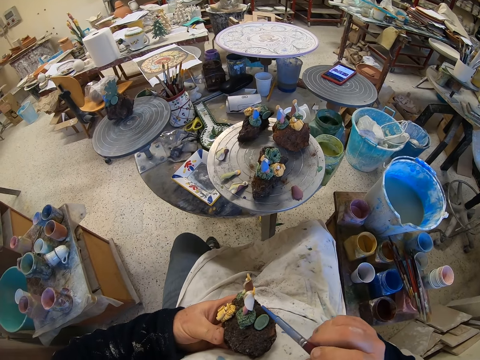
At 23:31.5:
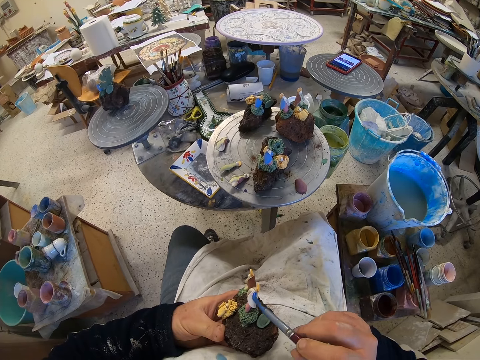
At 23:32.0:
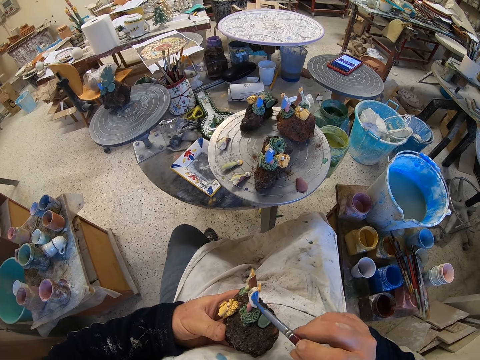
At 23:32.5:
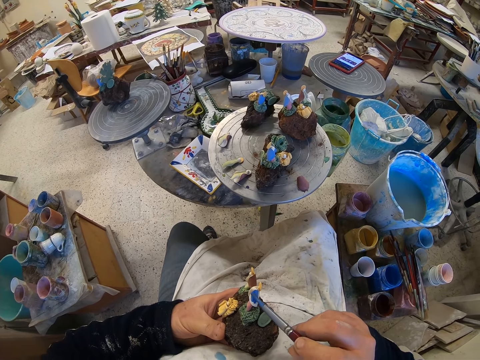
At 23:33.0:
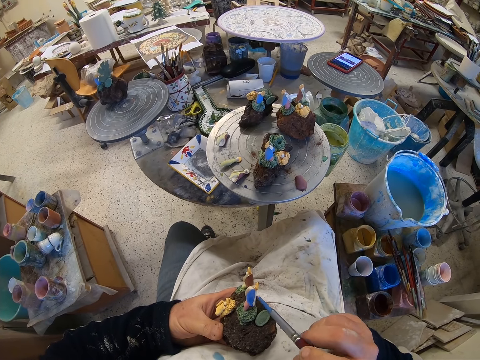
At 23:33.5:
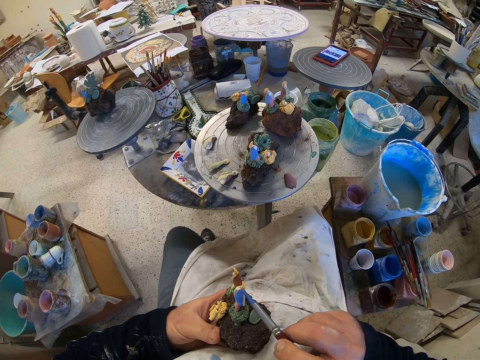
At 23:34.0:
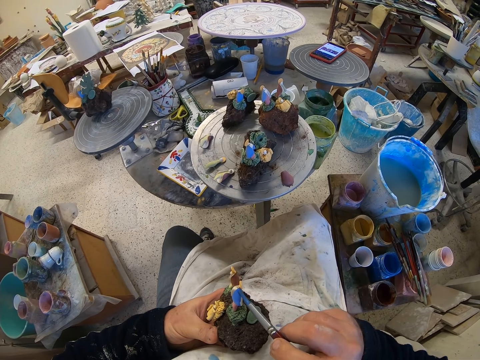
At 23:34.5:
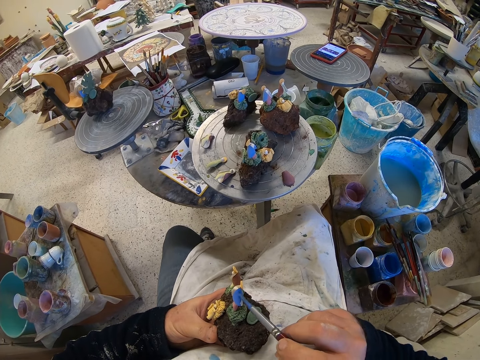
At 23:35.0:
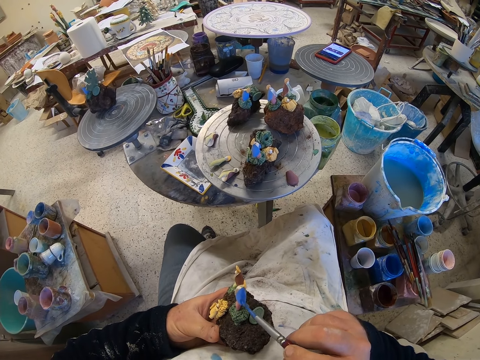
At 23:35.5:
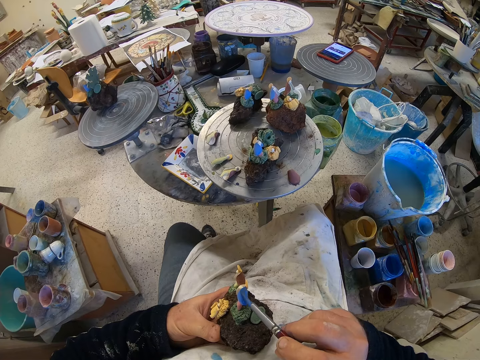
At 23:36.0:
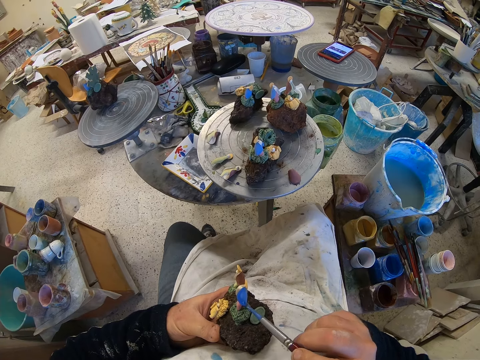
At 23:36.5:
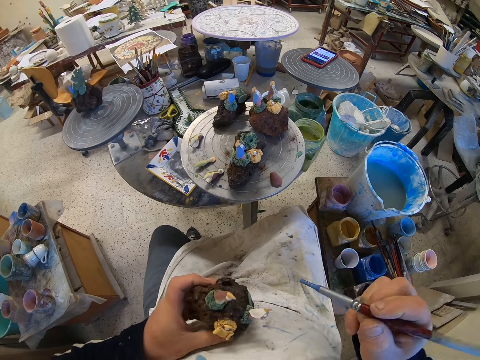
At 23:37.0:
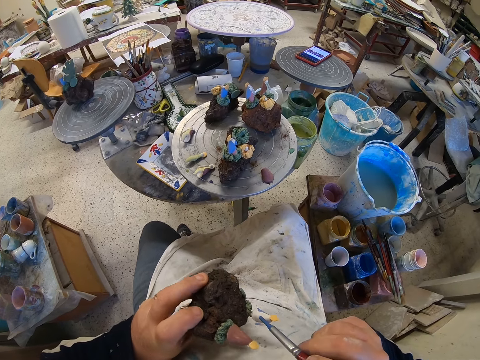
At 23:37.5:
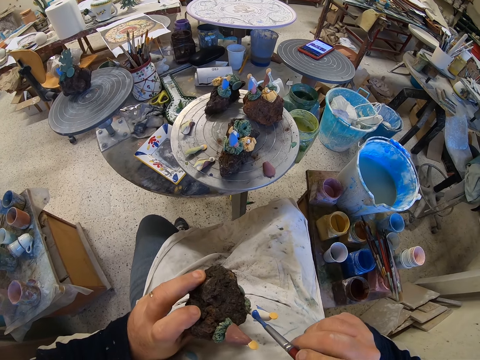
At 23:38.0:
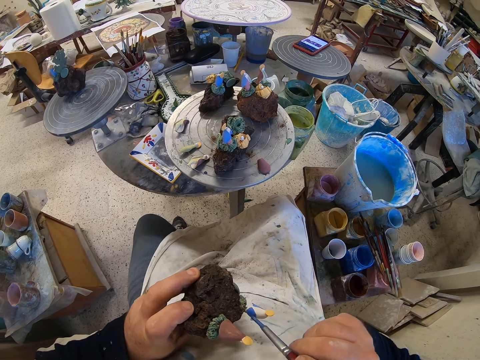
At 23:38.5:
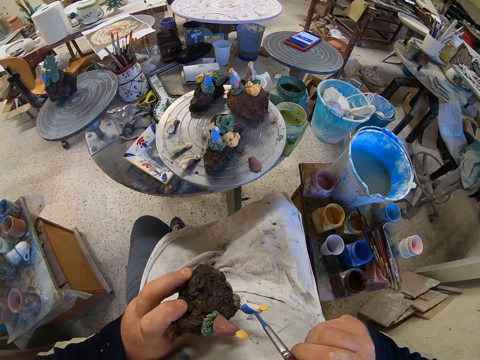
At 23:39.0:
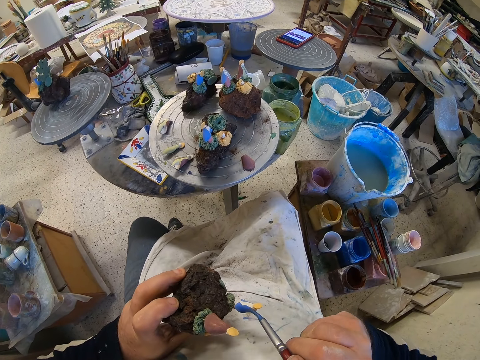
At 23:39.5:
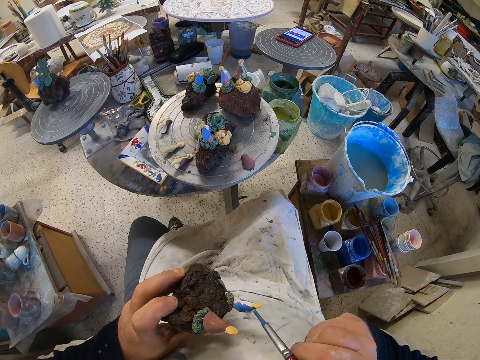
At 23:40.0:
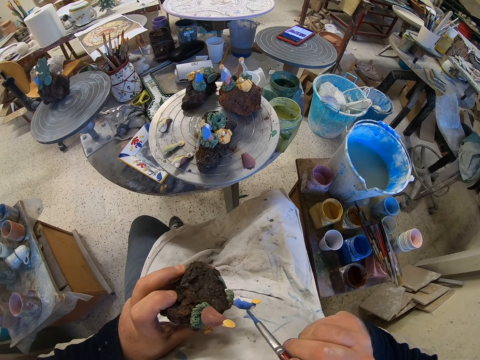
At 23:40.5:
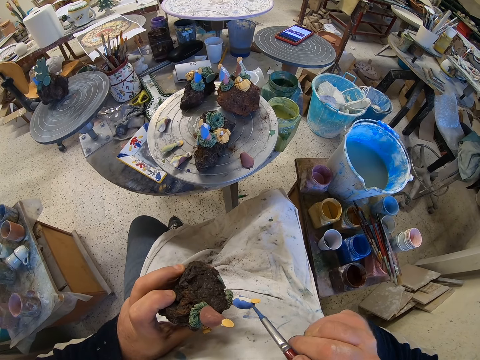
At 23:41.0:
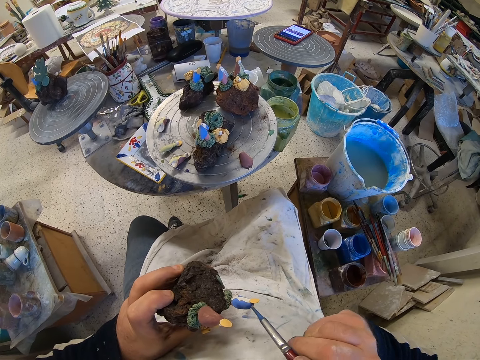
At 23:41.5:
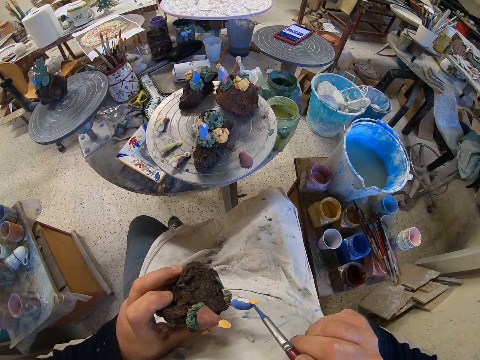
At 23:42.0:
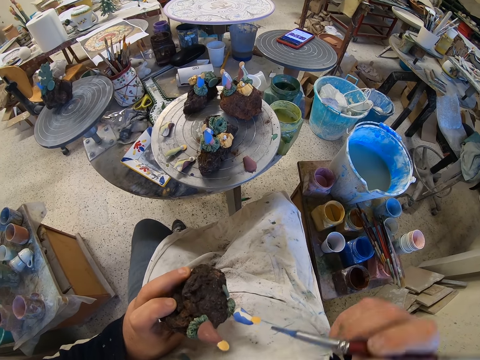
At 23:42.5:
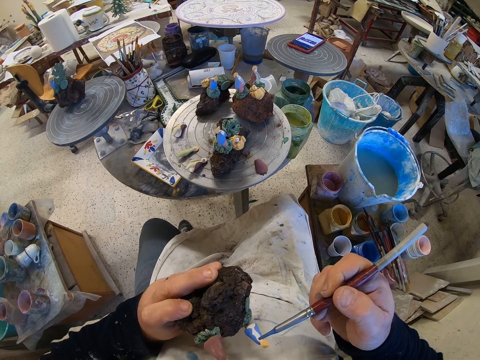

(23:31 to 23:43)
The camera wearer paints the figurine. They turn the figurine. They paint the figurine.

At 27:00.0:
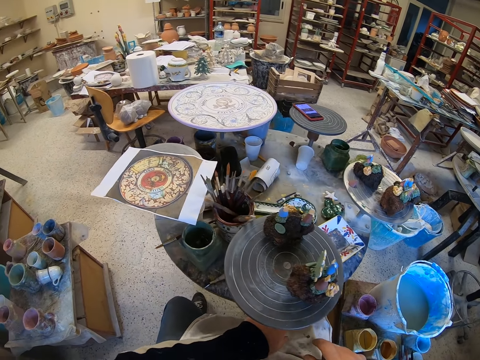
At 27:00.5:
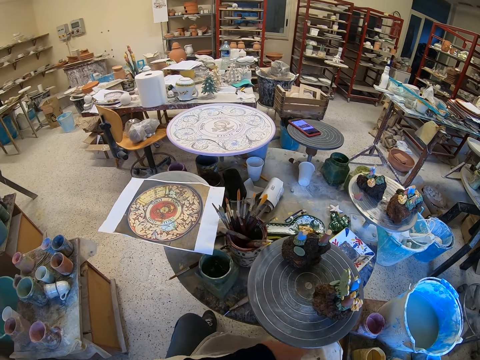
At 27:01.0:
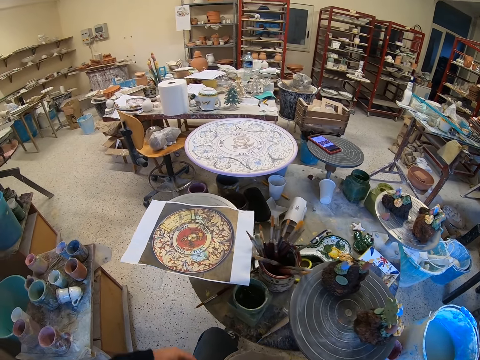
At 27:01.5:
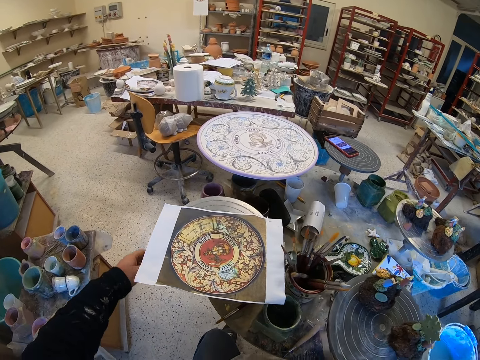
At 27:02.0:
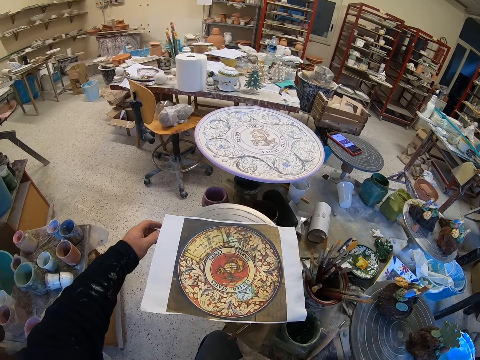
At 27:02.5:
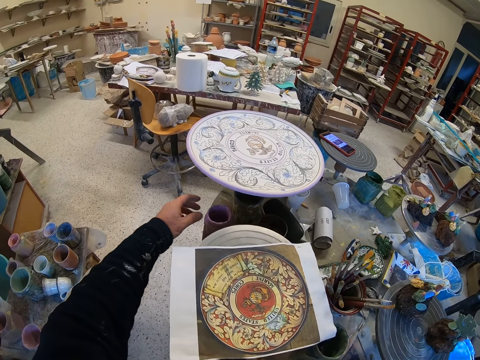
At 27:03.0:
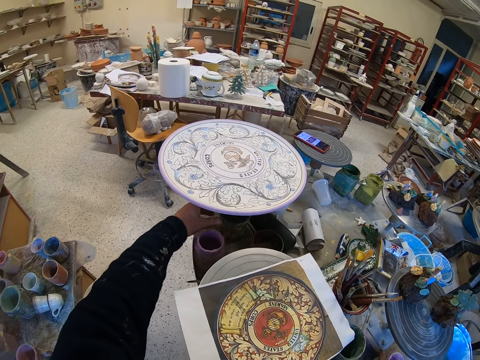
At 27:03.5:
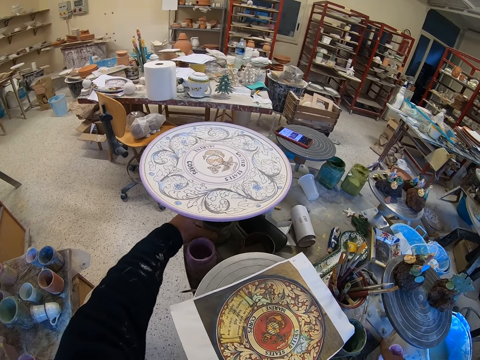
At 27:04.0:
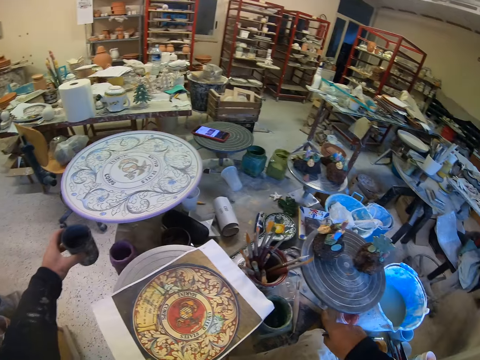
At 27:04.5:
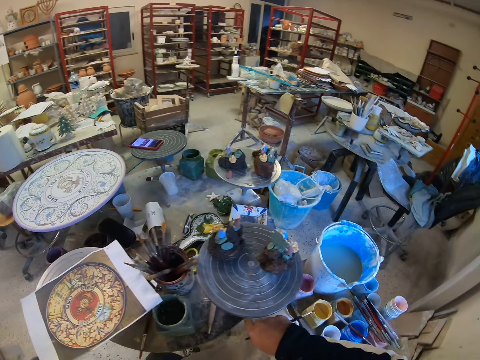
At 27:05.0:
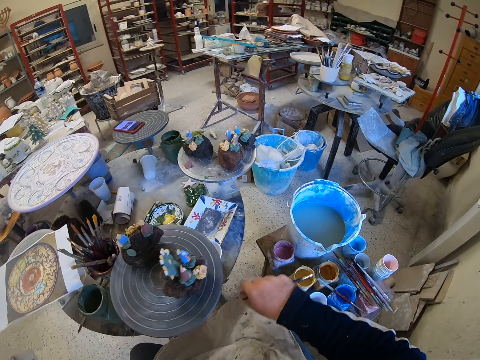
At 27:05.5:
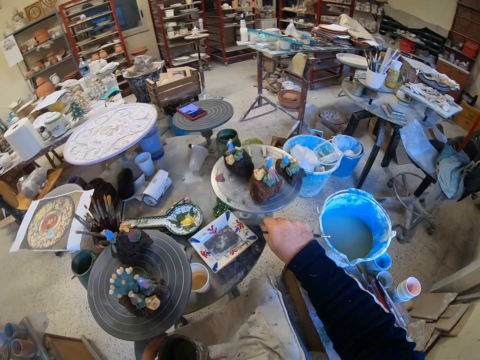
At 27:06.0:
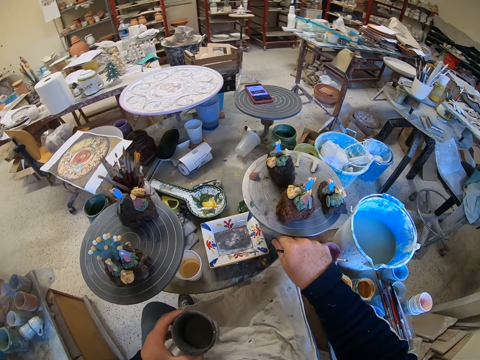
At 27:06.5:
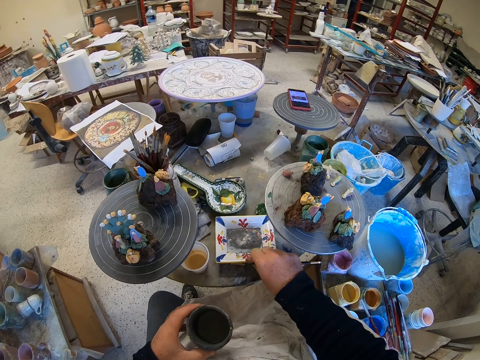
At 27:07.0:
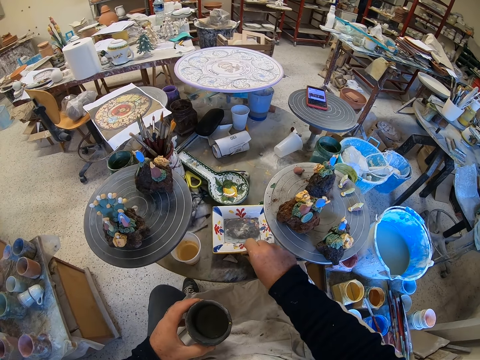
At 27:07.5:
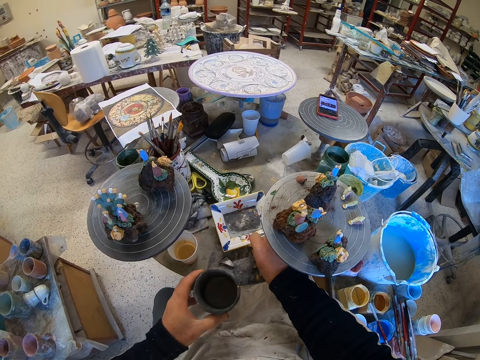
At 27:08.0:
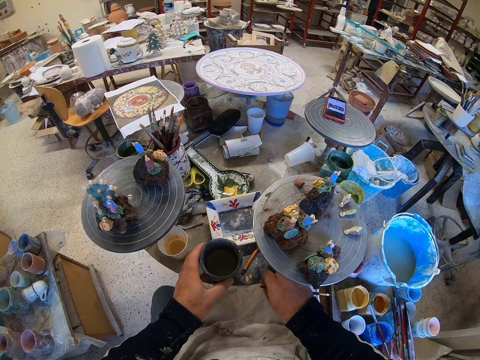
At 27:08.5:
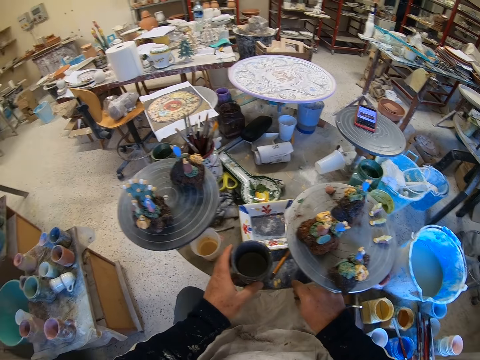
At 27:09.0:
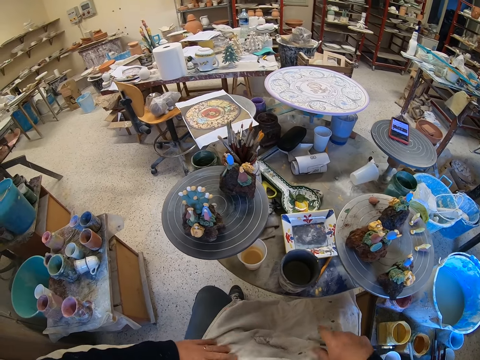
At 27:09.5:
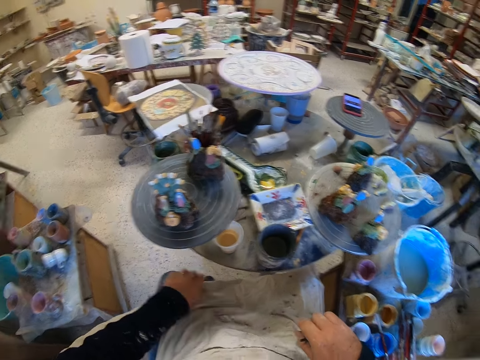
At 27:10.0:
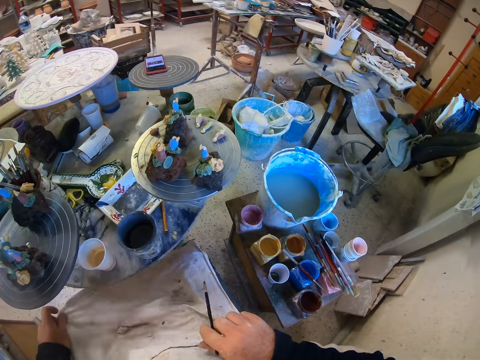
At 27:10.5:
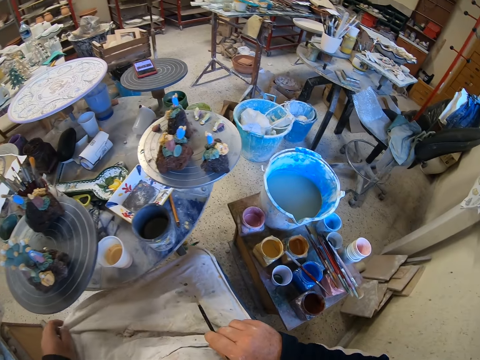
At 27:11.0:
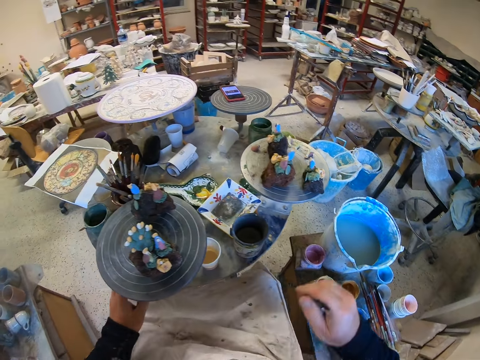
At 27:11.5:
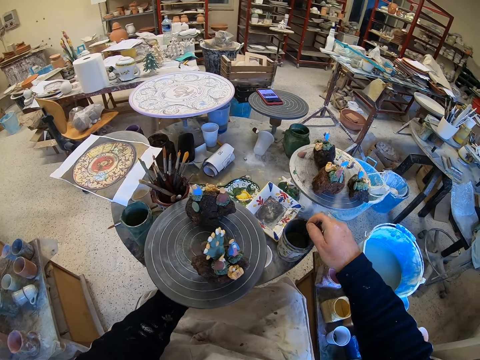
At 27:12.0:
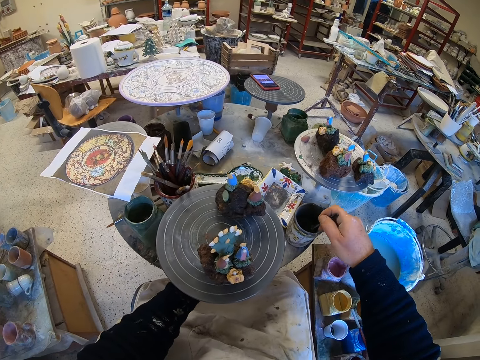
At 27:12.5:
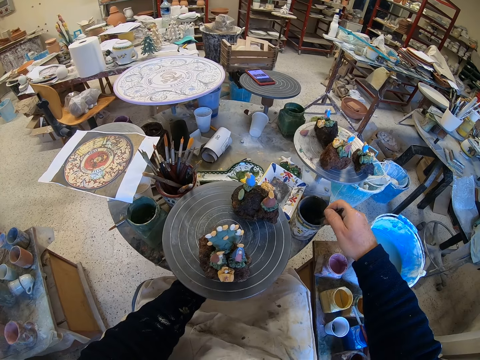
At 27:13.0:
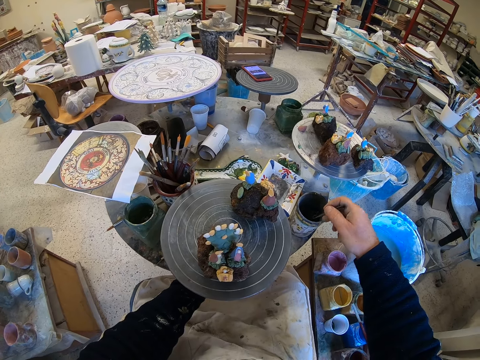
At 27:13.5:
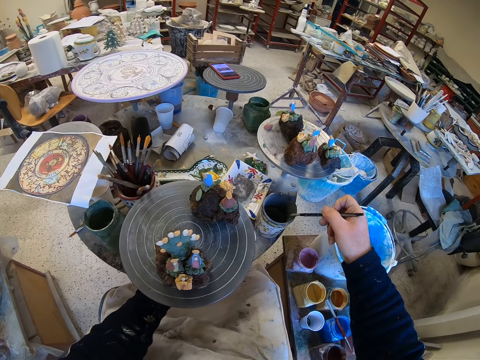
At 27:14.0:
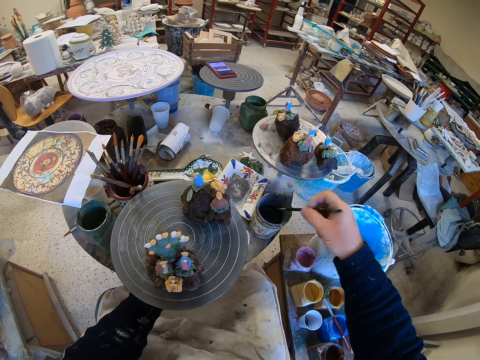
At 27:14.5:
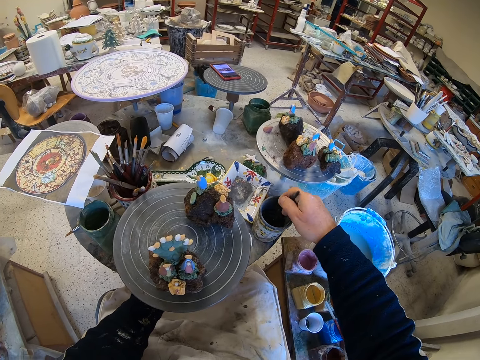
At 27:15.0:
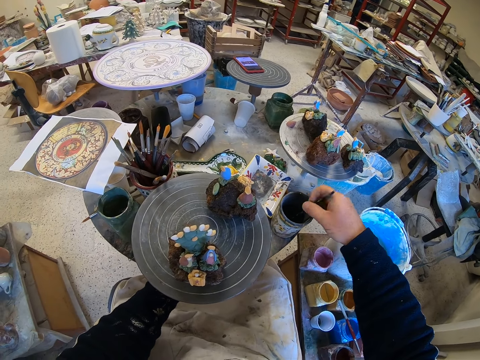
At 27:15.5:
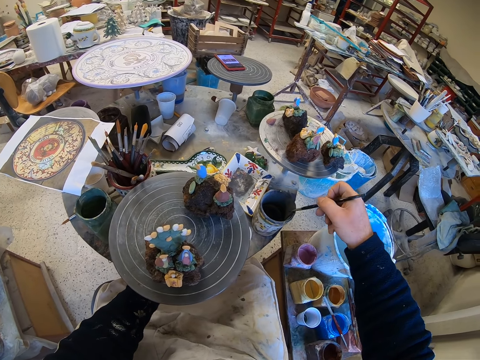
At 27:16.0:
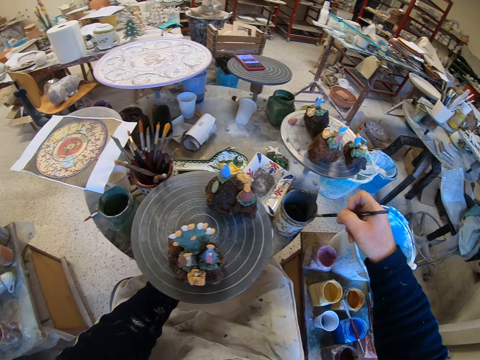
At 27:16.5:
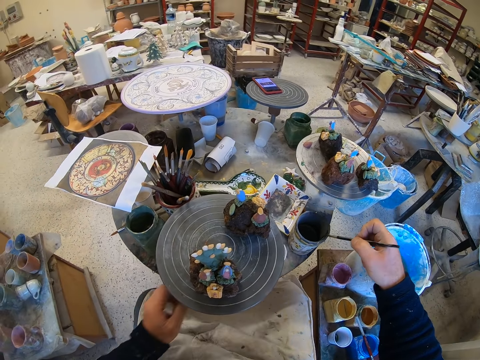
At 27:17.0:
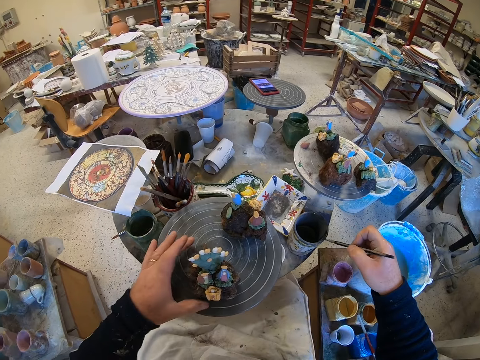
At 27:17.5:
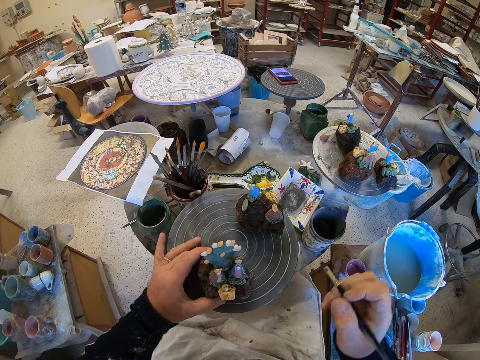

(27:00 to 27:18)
The camera wearer rotates something. They pick a paint container from the table. They rotate the table. They move a dish on the table. They place the paint container on the table. They adjust the apron. They dip a paint brush in the paint. They shake the color. They reduce paint from the paint brush. They dip the paint brush in the paint. They reduce paint from the paint brush.
